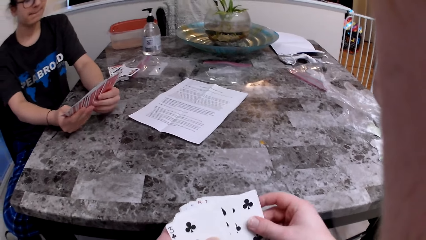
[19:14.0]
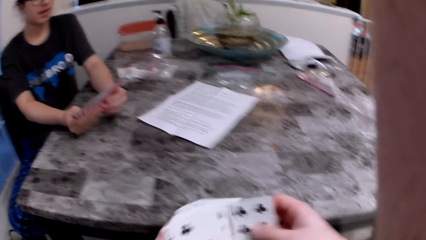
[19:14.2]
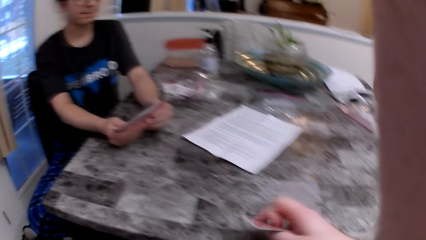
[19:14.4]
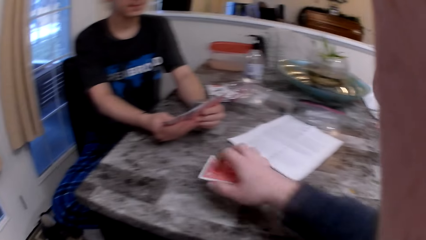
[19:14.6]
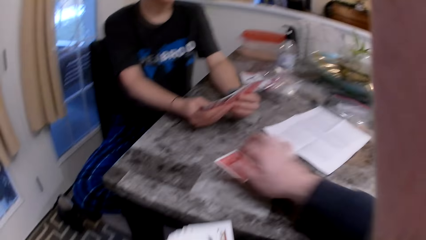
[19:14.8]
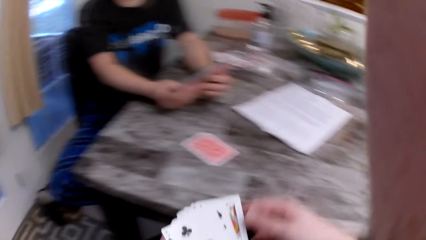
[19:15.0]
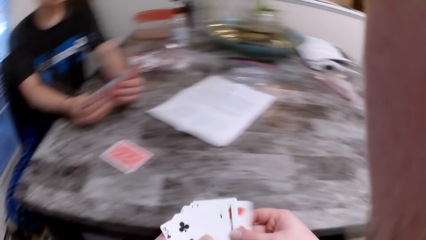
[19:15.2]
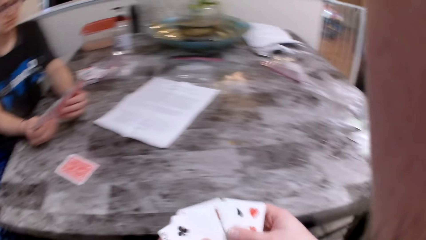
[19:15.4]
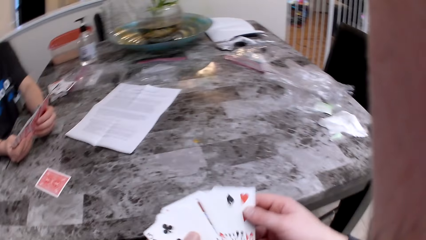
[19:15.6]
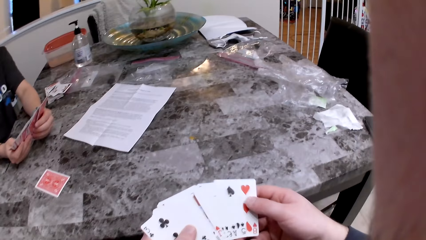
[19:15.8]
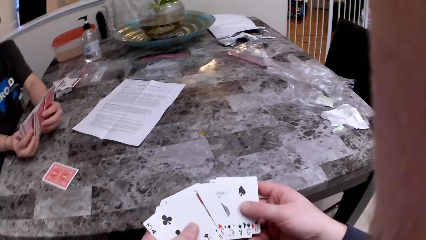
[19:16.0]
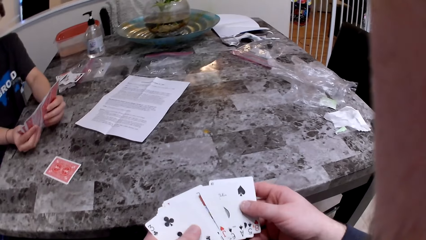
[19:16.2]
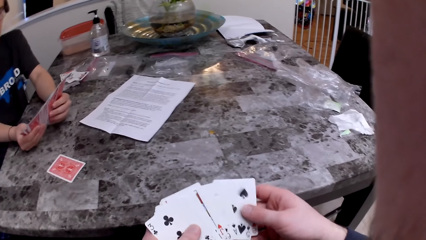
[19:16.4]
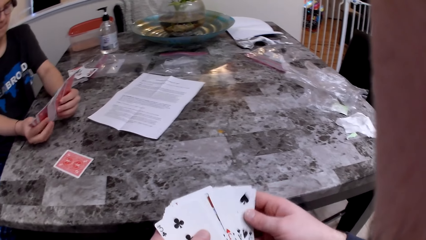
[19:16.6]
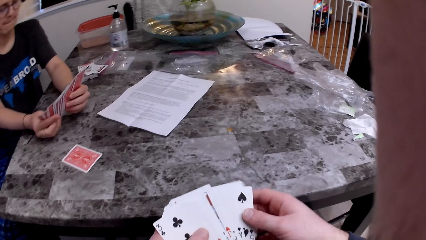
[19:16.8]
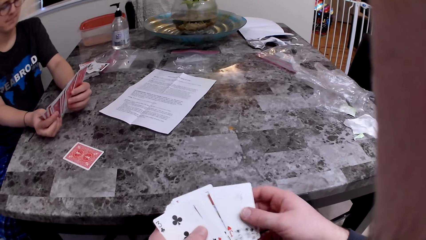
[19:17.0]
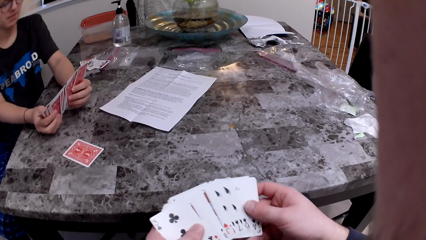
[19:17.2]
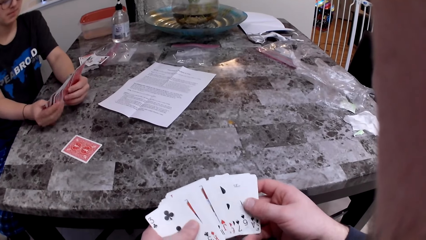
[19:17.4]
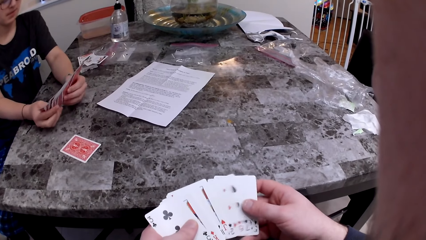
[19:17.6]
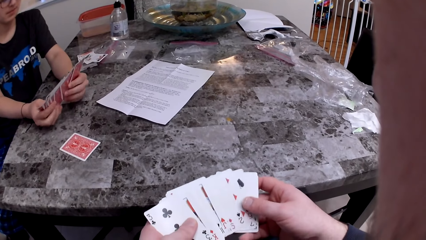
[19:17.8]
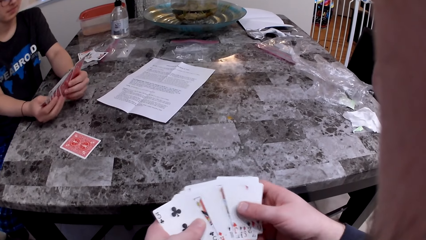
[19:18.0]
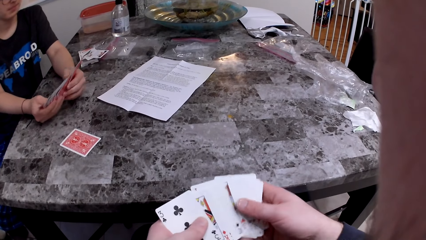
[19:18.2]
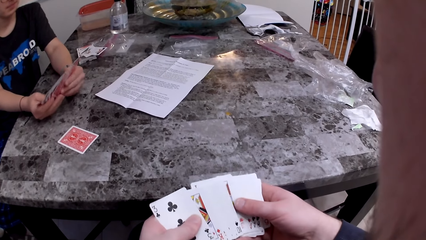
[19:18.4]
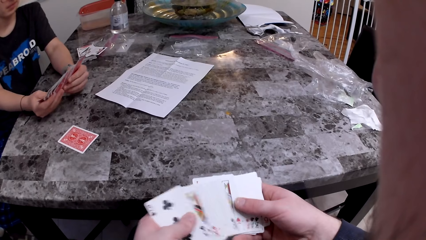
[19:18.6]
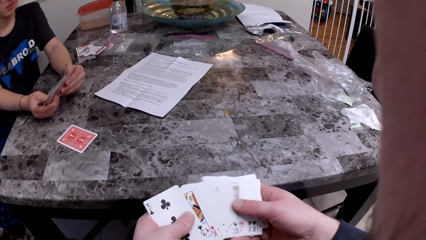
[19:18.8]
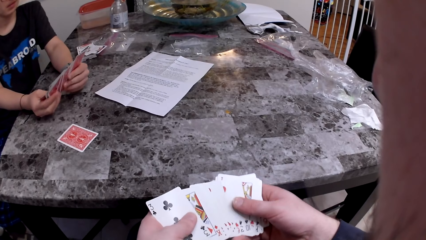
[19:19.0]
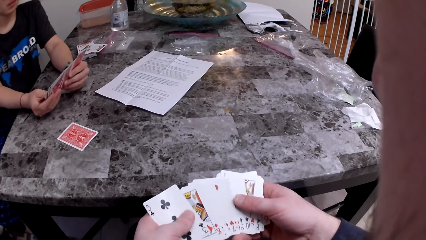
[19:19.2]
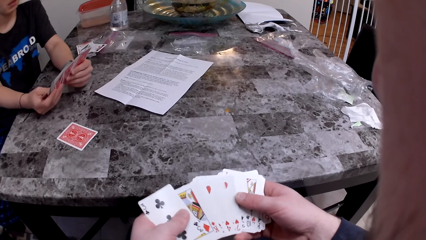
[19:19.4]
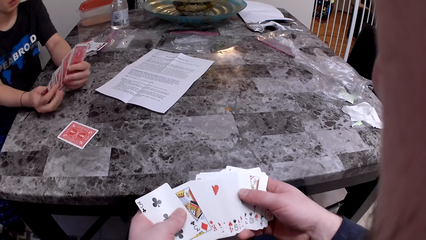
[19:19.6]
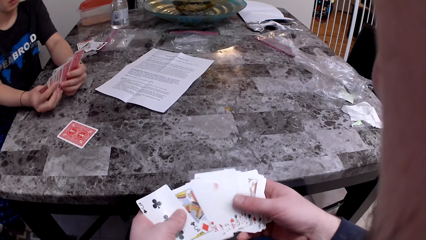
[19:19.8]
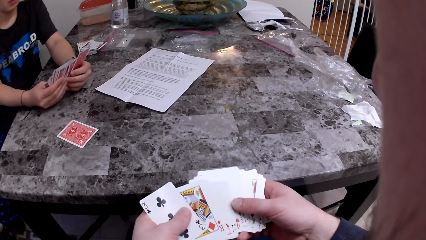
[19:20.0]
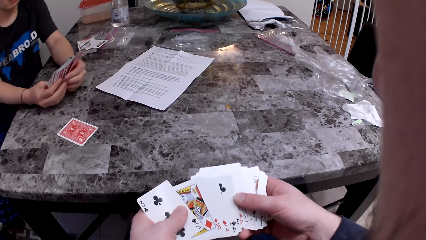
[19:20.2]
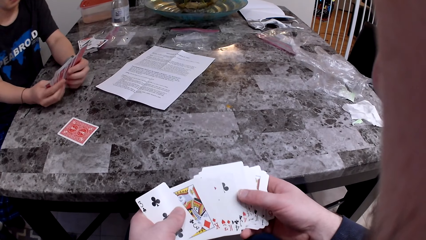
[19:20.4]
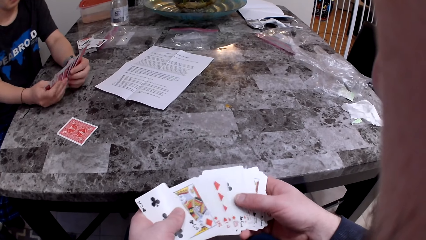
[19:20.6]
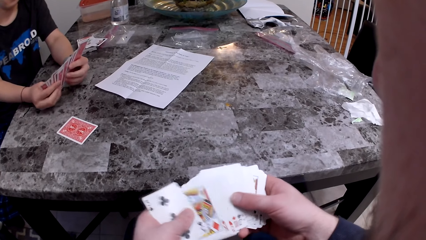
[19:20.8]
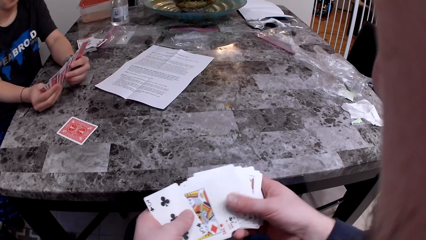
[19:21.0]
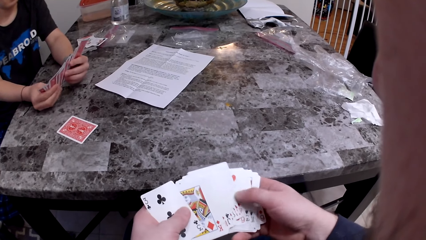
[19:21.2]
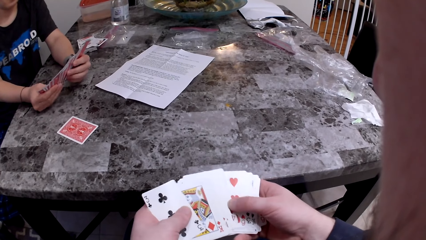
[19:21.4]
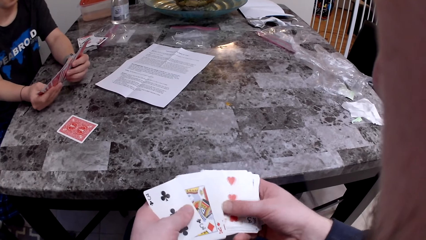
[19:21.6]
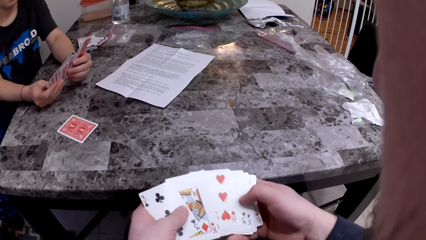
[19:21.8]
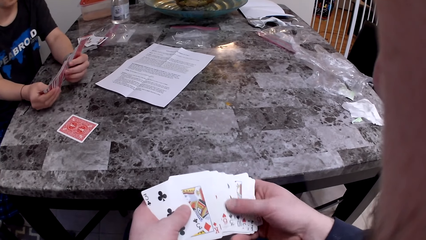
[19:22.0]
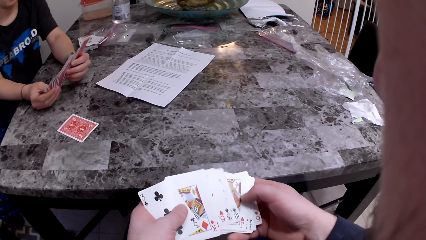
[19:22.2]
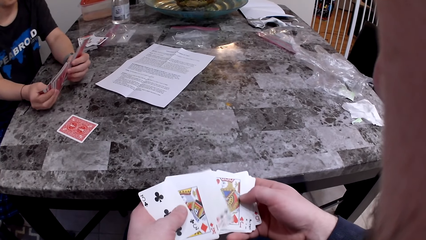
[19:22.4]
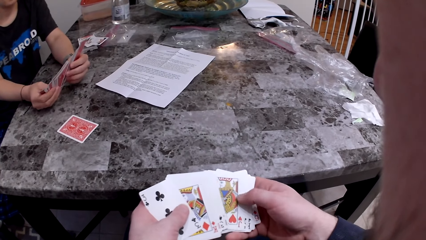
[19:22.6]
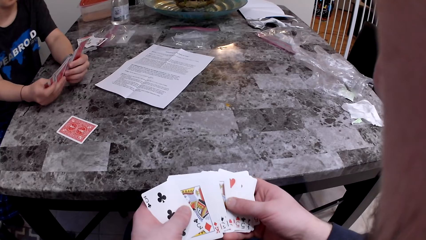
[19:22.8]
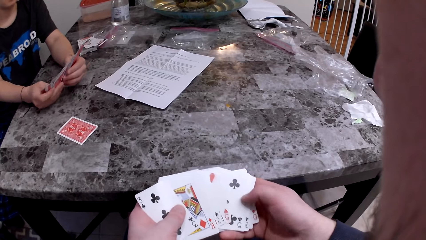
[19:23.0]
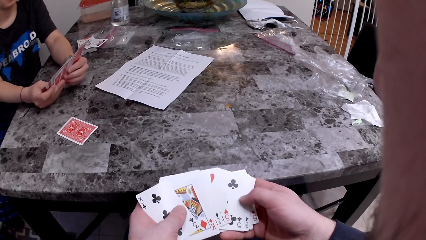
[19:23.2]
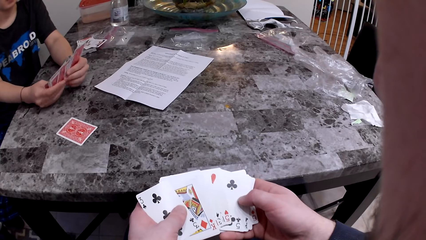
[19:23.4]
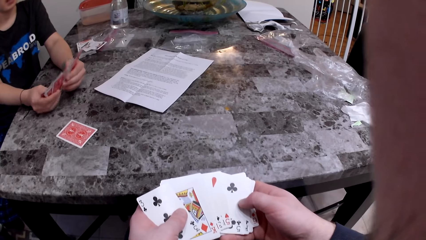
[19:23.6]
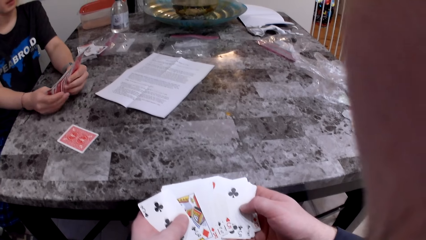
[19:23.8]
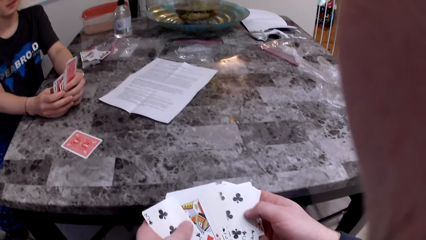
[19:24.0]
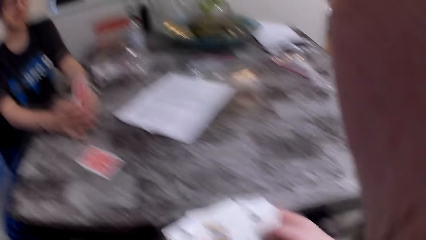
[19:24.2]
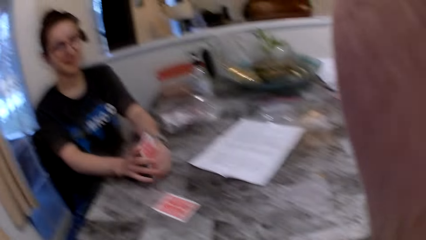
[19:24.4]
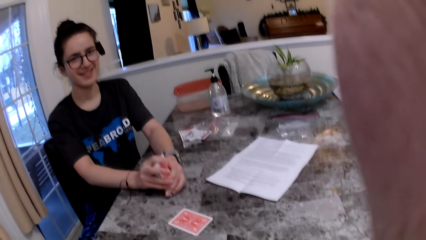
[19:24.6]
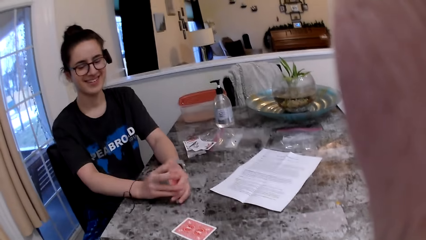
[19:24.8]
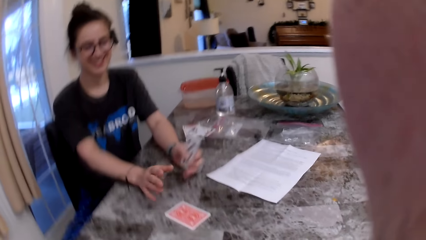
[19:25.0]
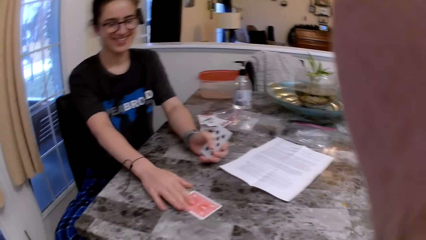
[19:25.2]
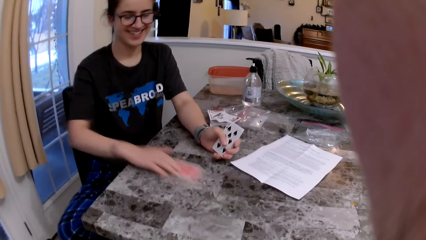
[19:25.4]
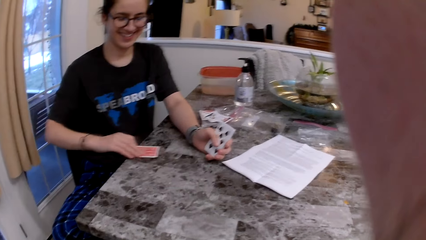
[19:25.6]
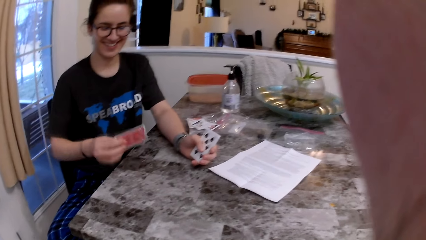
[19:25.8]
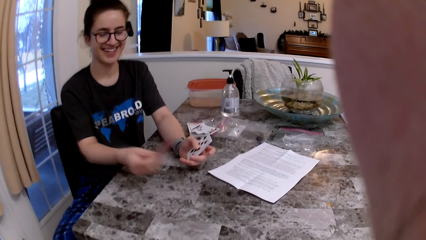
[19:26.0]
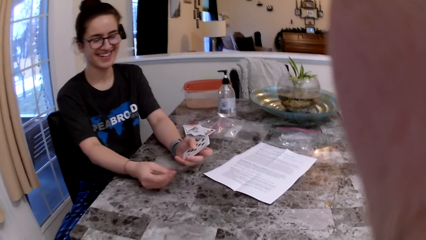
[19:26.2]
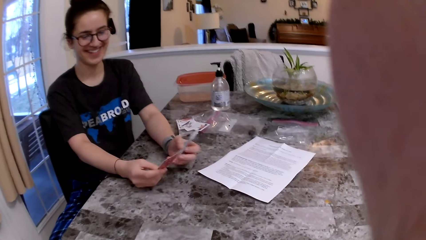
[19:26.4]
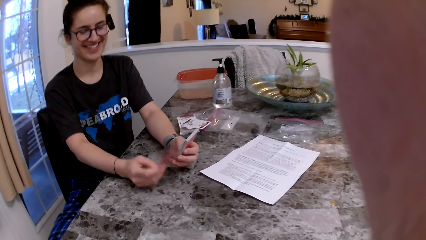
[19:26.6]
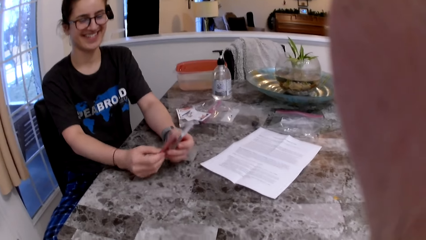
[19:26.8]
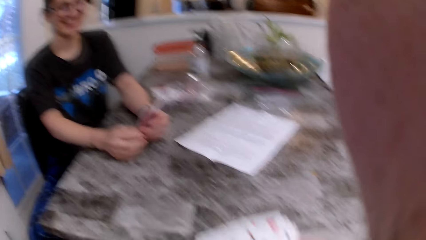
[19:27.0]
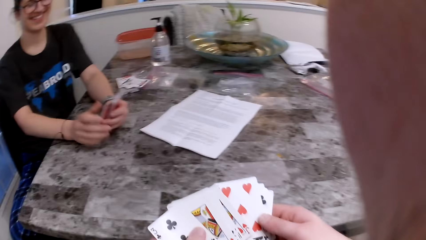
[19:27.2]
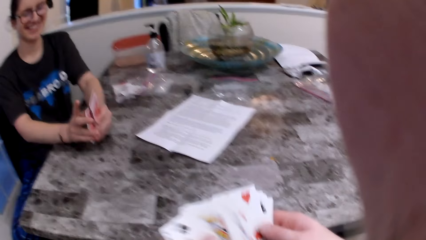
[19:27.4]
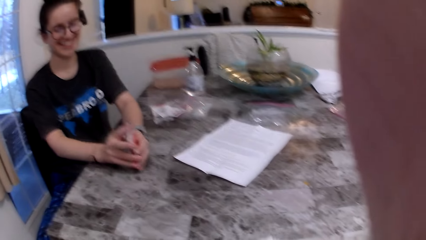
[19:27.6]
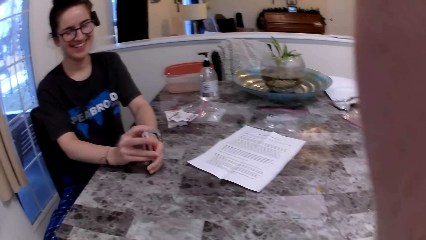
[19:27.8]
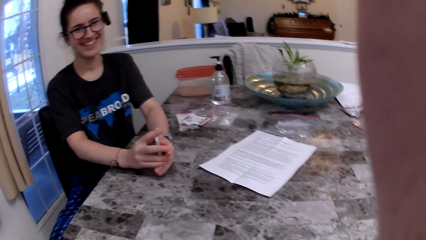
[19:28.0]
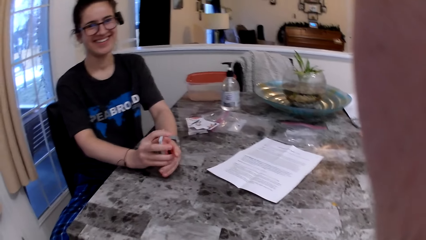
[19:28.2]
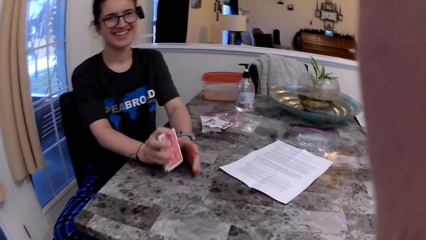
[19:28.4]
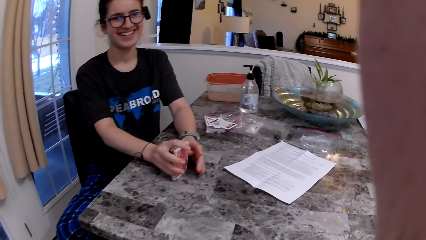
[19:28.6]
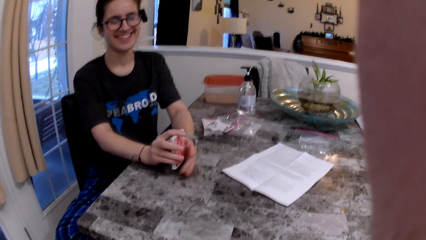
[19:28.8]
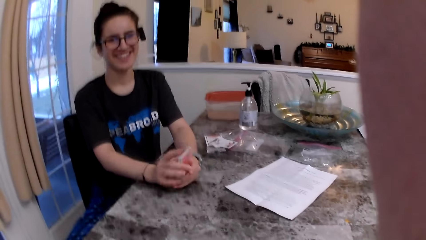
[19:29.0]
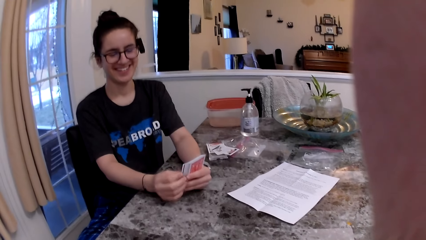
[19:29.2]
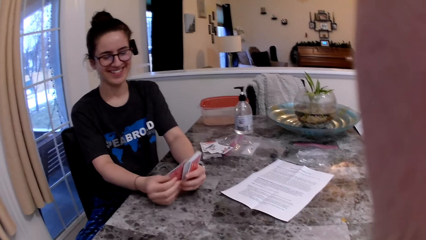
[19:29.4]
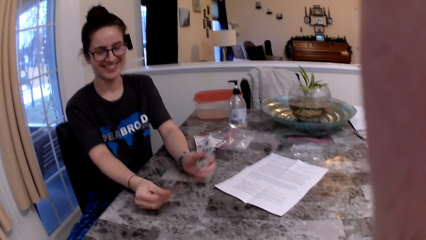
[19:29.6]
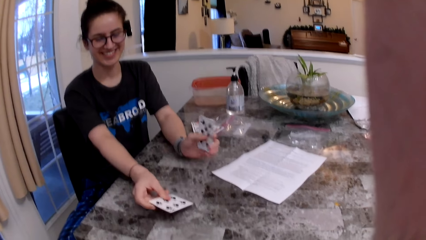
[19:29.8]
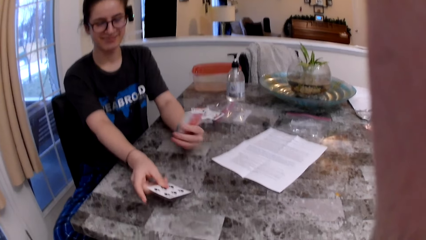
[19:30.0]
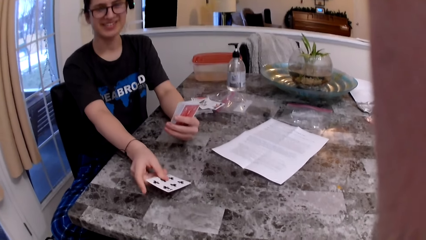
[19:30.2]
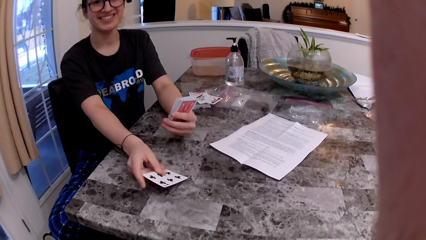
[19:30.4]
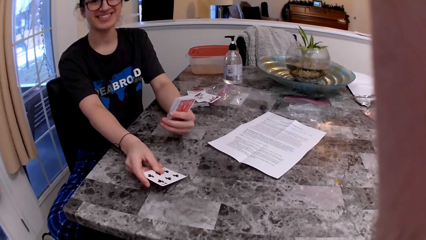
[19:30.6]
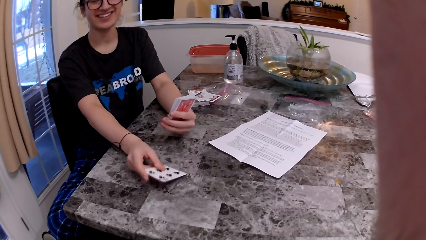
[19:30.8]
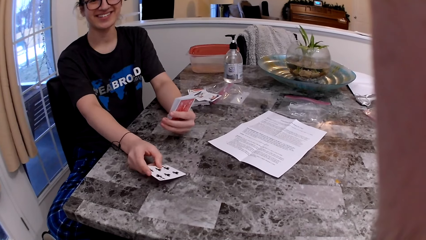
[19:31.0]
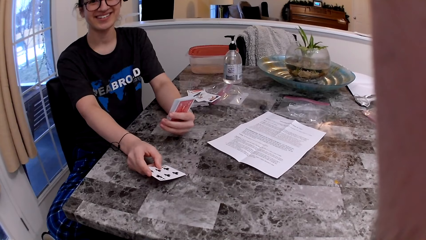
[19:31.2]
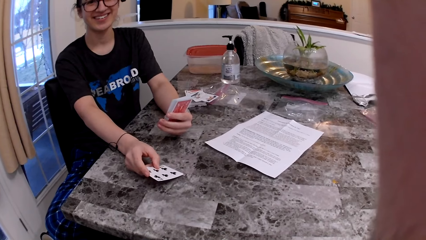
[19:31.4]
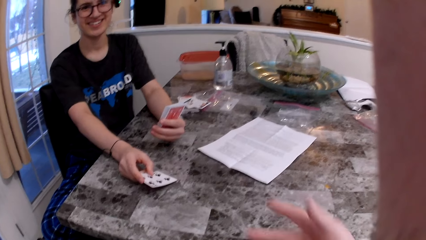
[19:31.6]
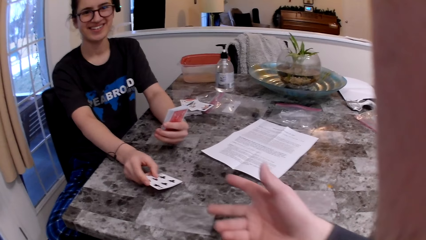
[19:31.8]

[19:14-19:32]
The camera wearer puts the card on the table. He spreads the cards in his hands. The woman hits the cards in her hands on the table and arranges the cards. She drops a card on the table, picks up the card from the table, arranges the cards, and shows the card to the camera wearer.
